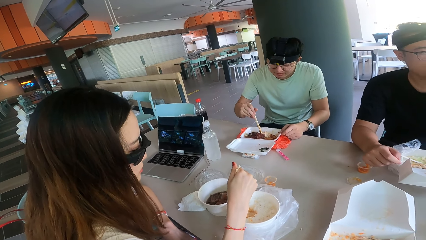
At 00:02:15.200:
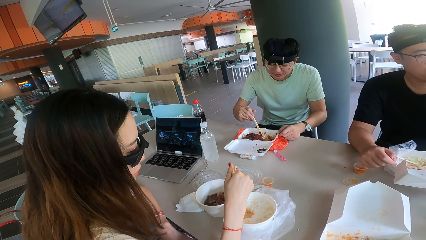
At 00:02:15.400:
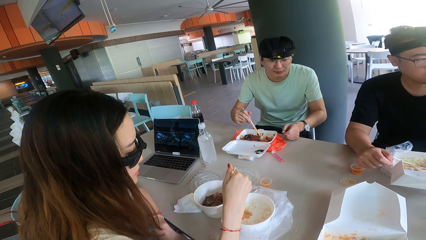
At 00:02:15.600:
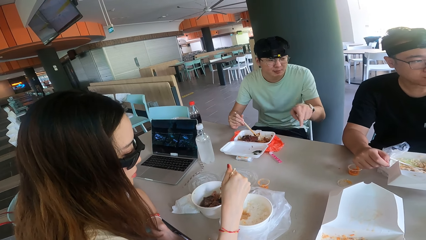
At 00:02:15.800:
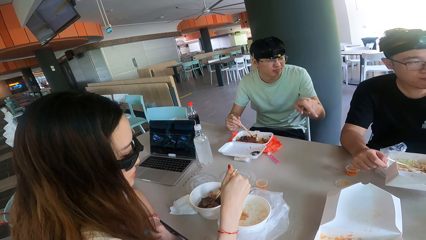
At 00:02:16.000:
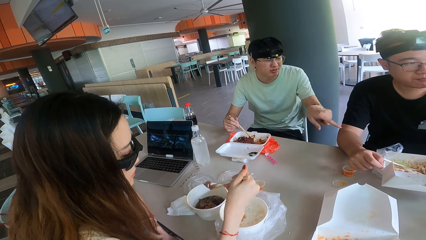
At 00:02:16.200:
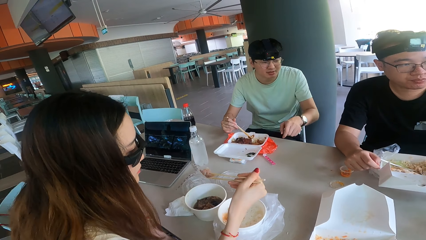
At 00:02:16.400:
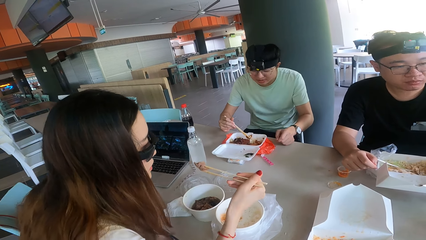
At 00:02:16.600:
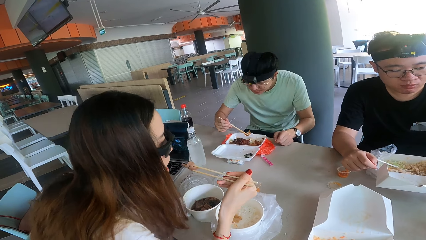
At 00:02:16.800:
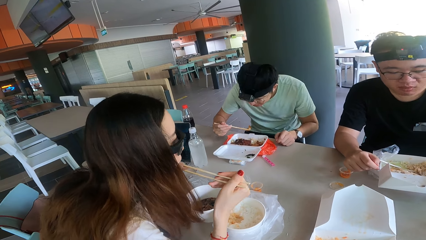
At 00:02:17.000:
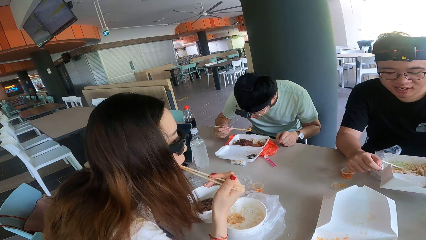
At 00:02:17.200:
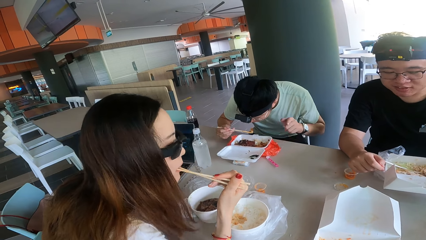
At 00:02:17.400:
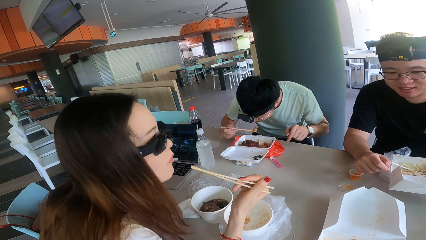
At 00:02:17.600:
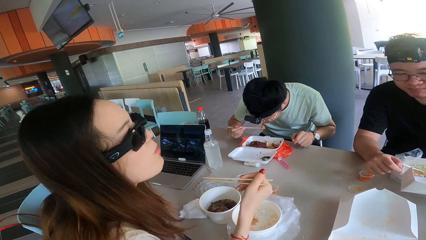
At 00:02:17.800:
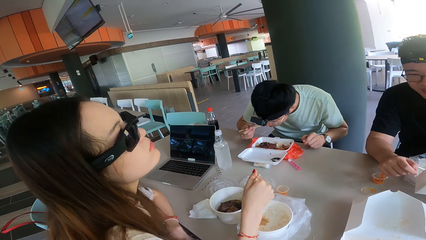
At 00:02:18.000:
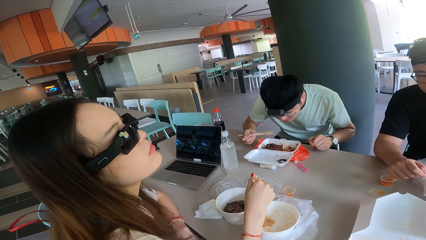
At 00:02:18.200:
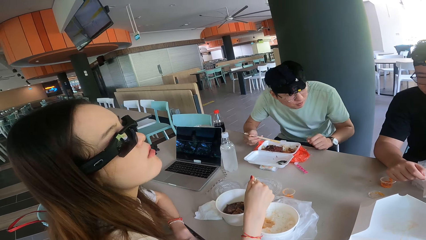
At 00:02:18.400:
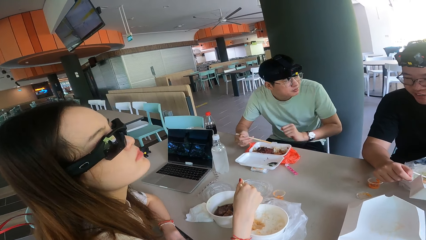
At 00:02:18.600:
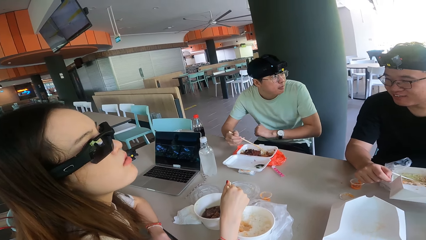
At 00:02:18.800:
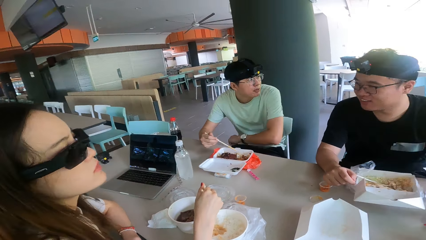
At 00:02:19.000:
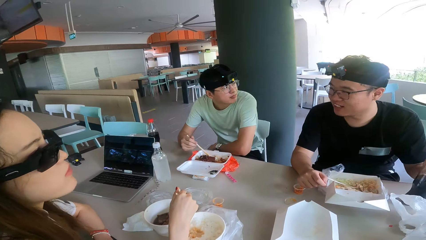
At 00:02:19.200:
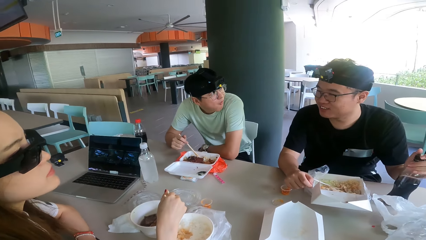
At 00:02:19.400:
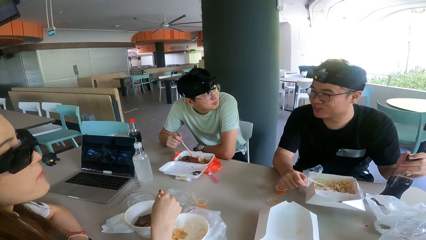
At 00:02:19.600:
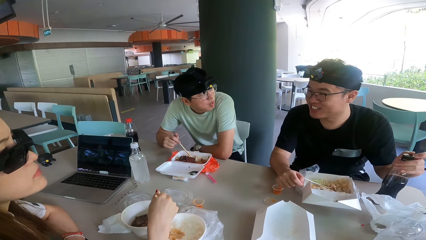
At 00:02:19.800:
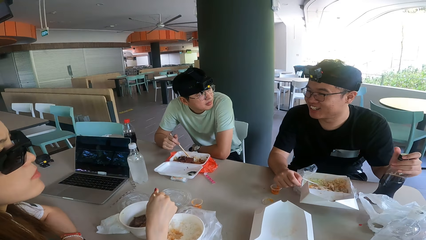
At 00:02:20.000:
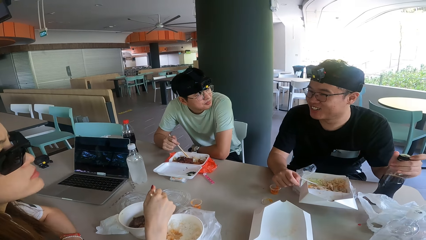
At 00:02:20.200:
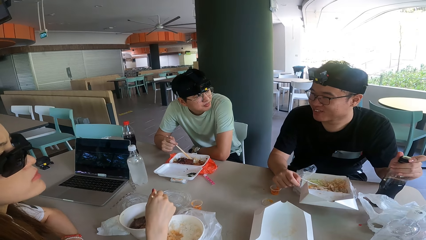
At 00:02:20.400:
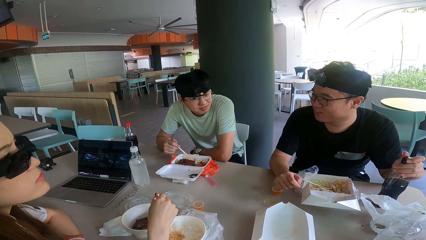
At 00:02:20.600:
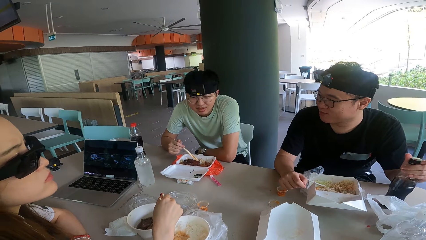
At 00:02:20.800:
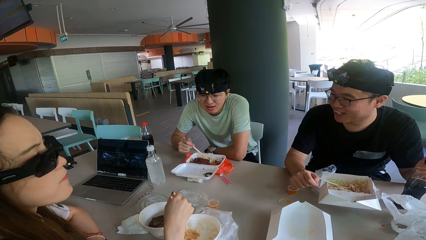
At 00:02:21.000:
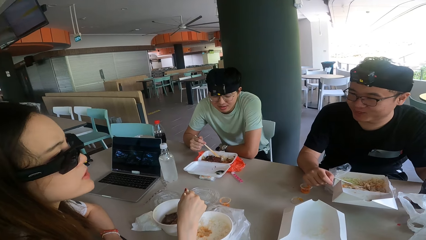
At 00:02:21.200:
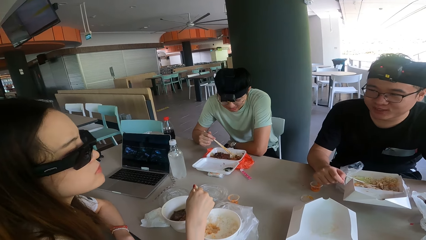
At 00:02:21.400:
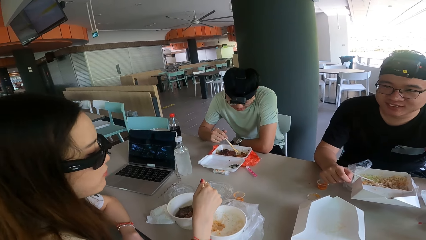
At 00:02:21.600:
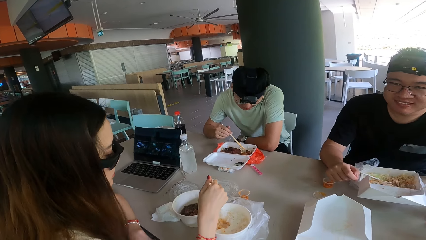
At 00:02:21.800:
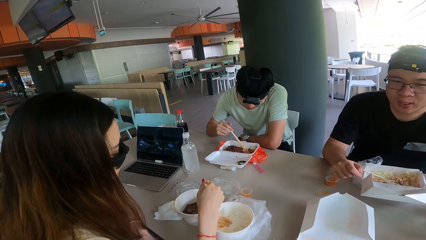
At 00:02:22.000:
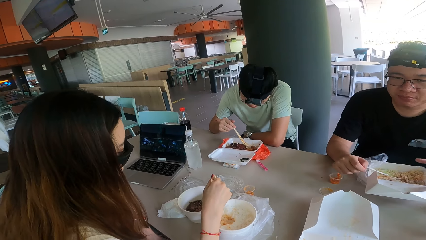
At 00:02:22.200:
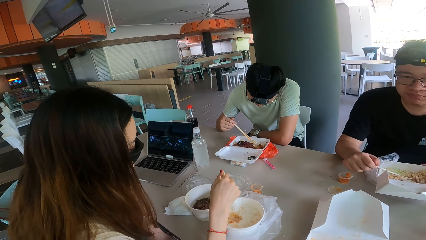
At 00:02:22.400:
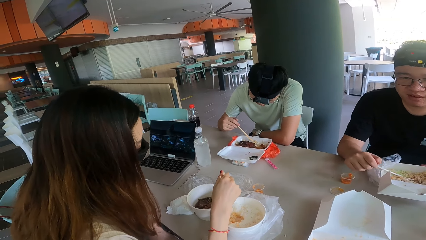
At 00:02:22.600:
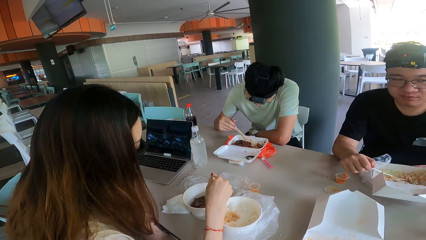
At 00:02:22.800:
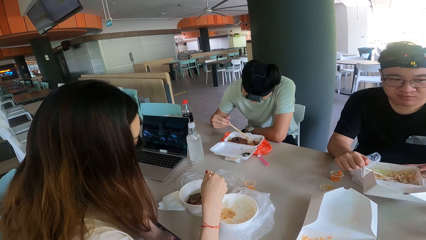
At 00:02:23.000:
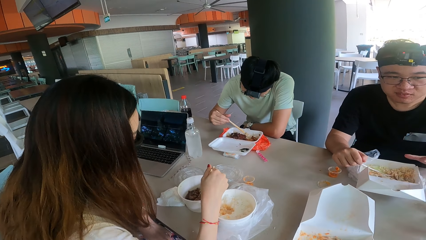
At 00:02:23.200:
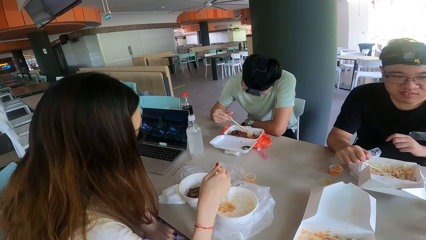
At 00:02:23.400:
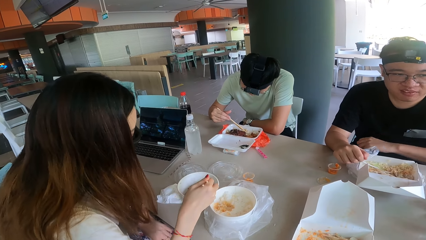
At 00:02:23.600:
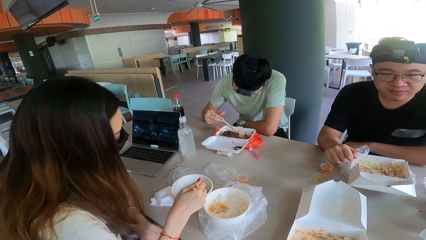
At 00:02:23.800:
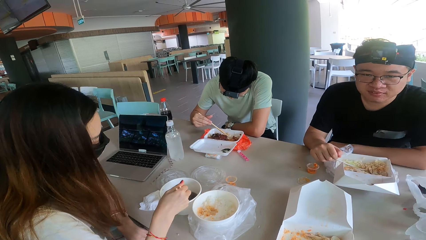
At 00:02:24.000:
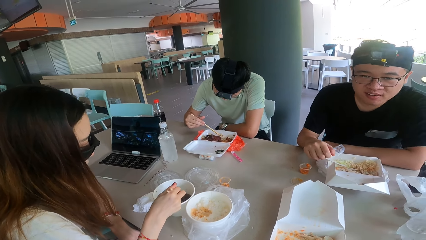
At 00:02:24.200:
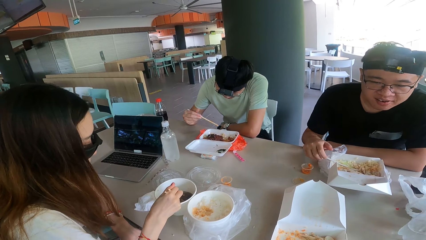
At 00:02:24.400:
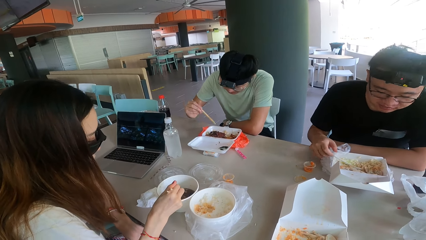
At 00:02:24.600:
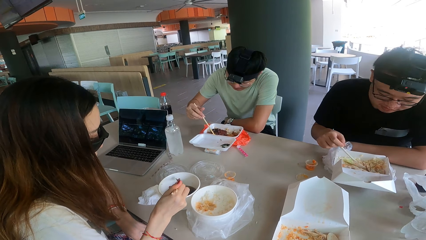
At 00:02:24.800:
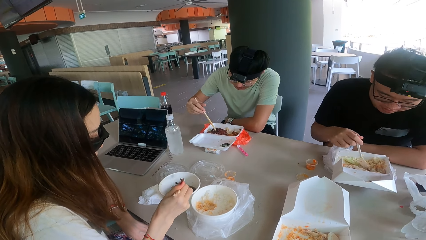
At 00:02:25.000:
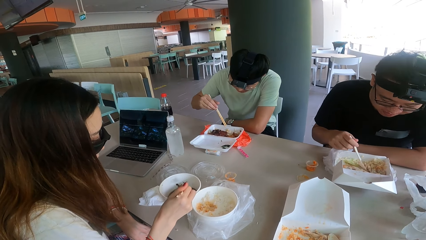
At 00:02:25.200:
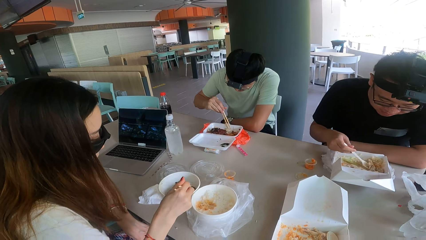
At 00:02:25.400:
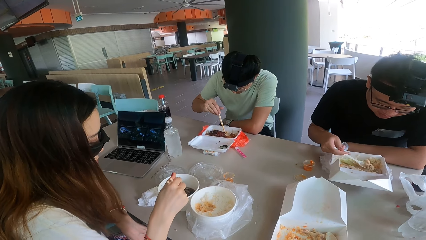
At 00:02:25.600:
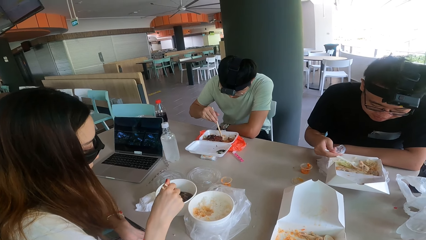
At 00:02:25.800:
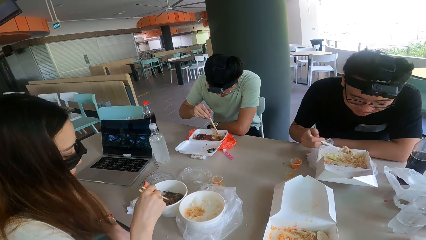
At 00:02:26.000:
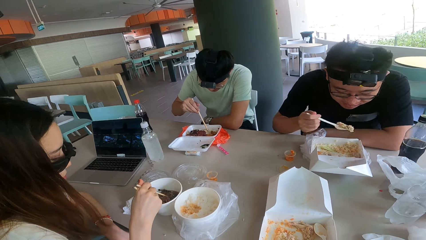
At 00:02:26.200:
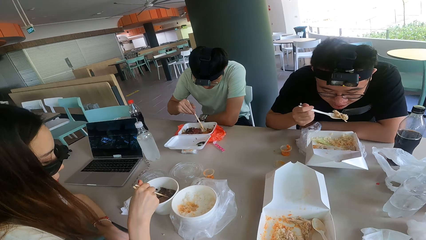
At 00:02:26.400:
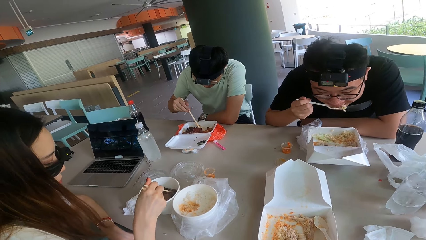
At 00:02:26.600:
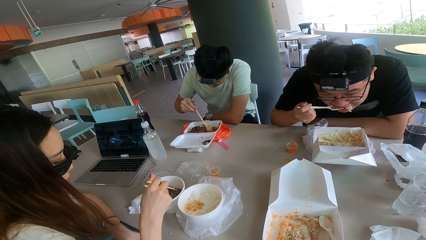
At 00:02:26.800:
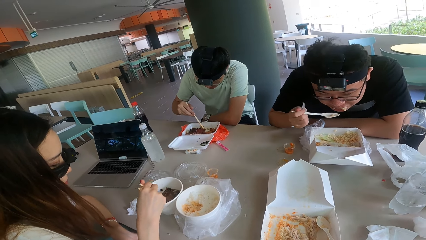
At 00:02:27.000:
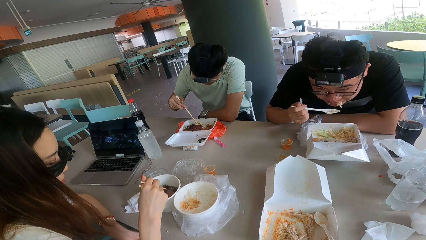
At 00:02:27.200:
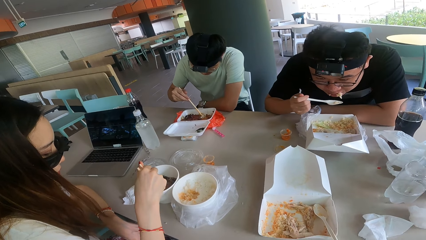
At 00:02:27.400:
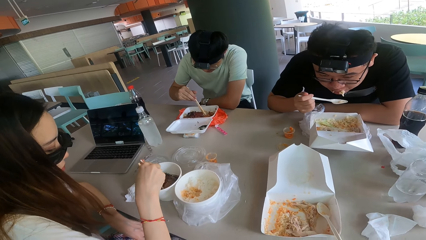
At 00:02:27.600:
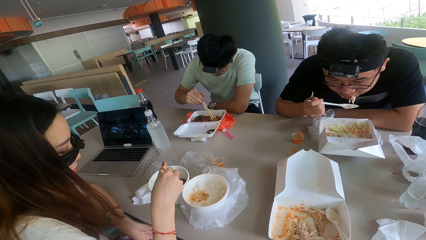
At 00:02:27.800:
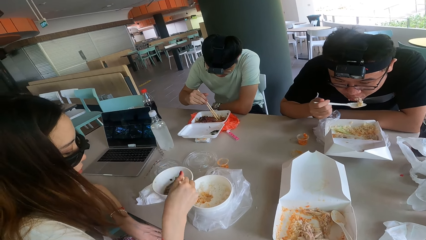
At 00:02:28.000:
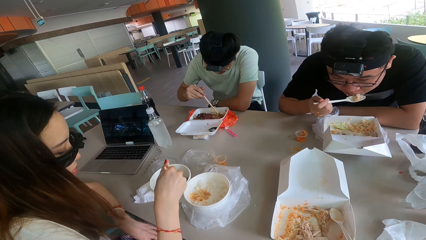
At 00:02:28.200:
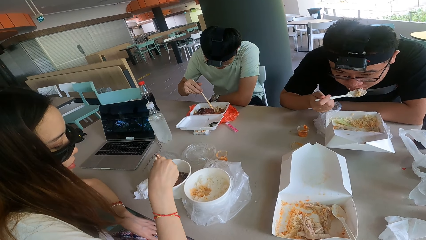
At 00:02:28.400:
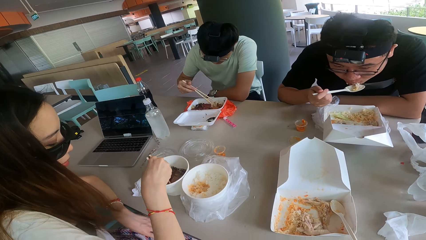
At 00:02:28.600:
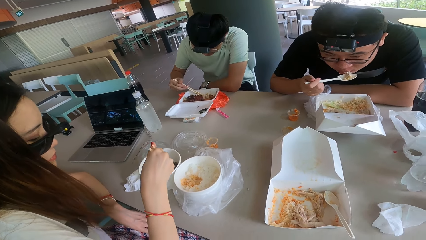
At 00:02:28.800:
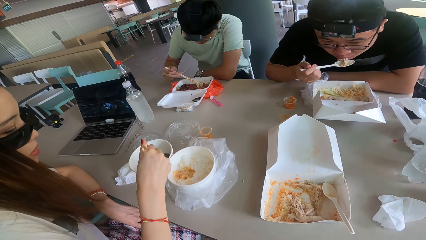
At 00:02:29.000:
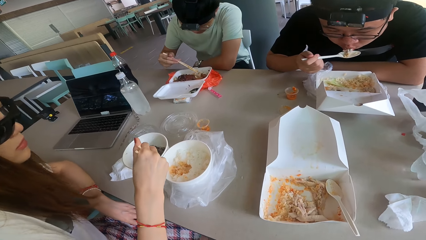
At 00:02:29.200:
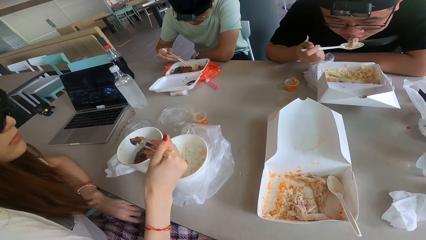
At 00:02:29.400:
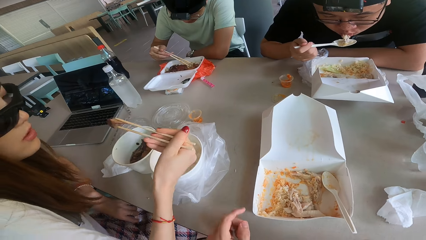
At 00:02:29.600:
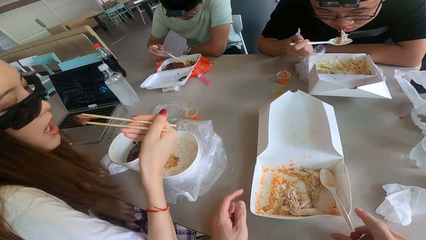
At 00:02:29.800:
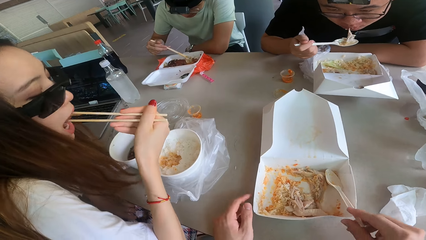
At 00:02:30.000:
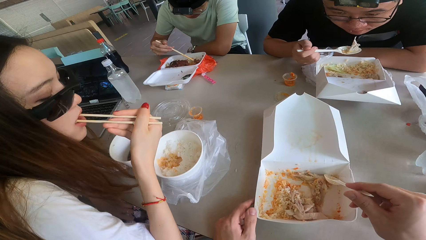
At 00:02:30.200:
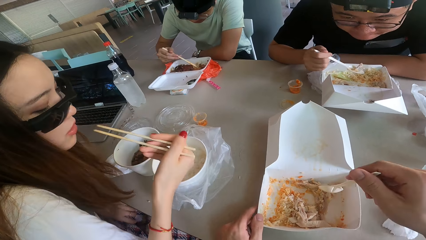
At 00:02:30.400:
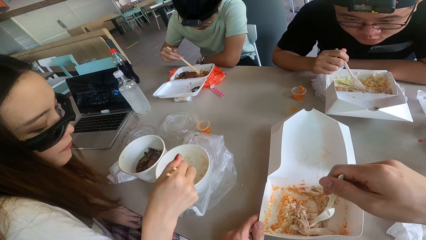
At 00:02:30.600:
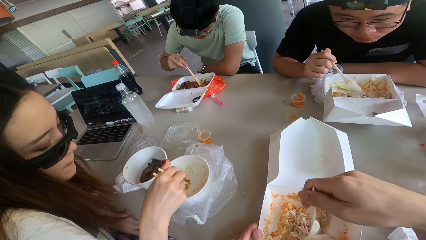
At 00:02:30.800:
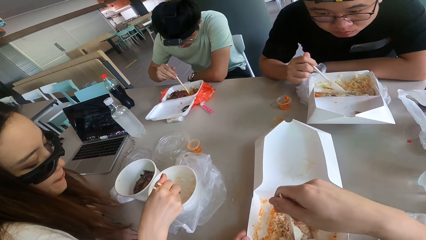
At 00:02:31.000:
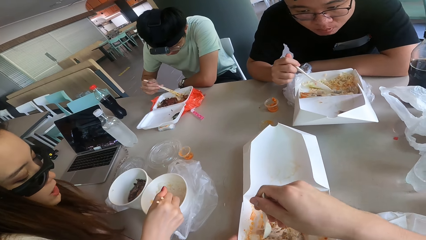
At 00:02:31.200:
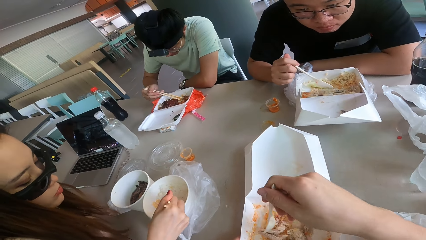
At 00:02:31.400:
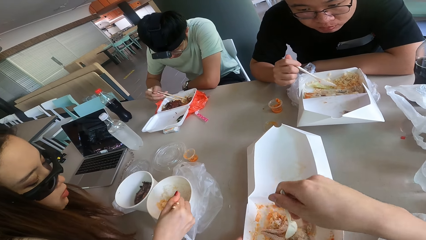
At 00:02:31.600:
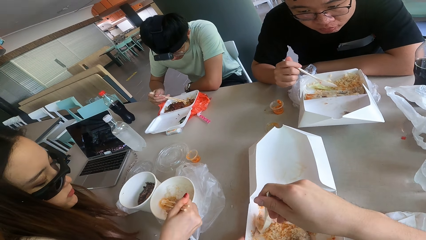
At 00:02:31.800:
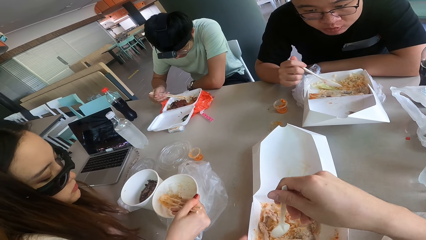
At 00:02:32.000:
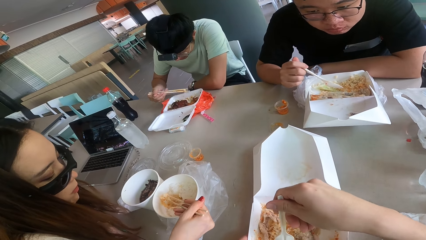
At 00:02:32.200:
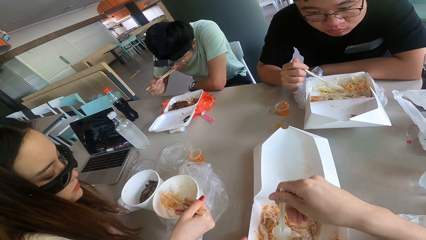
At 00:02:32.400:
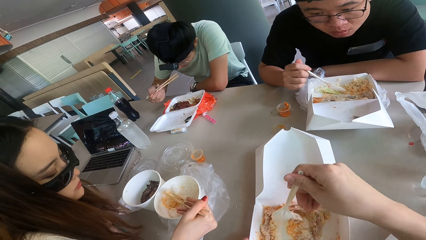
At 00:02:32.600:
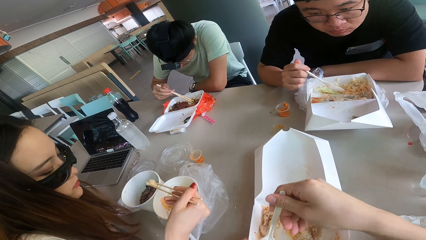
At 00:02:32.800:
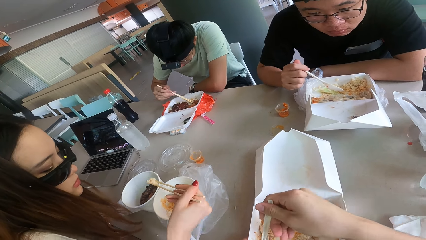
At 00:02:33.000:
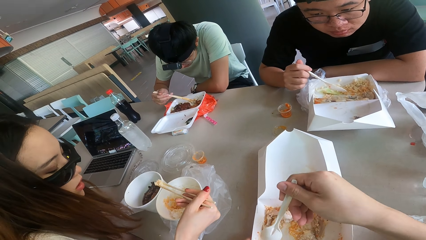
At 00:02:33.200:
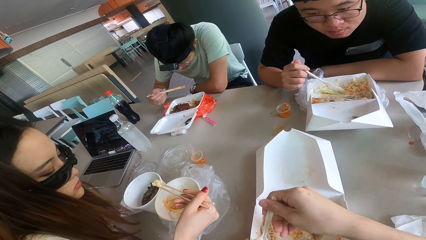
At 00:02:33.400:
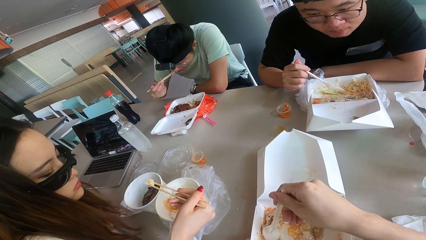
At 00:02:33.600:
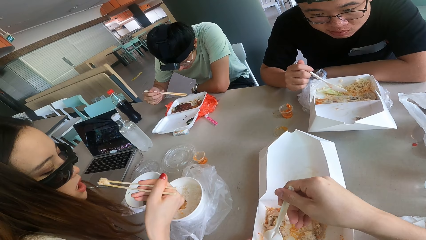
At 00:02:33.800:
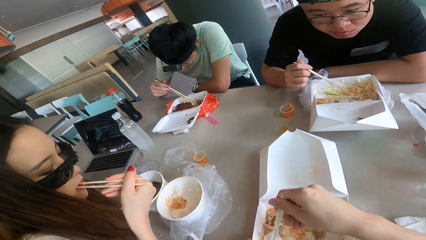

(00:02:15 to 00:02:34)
A person talks. Another person talks. The camera wearer stares at the food on top of the table. They mix the rice with a spoon.
